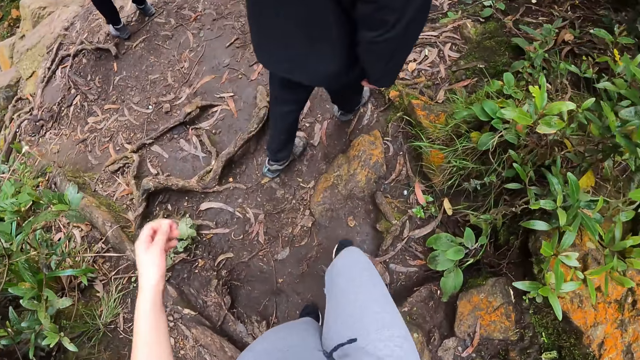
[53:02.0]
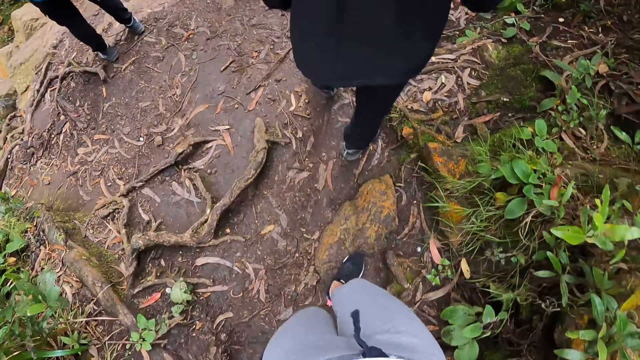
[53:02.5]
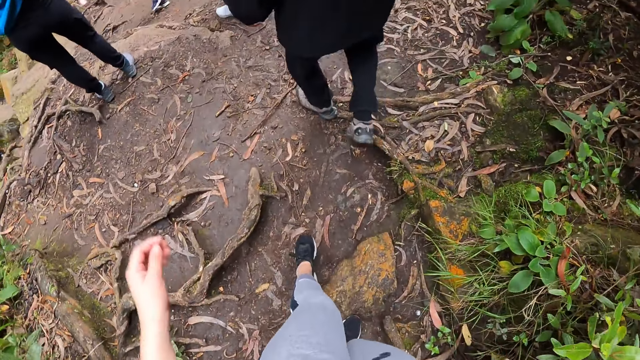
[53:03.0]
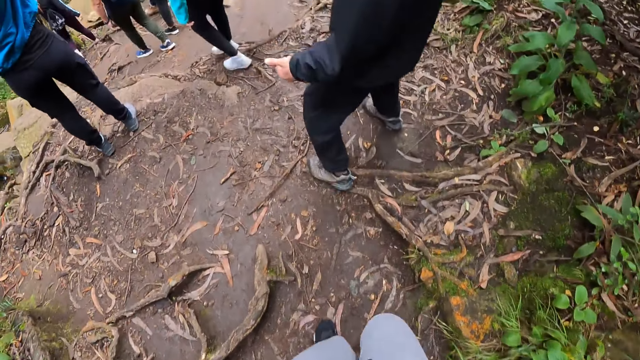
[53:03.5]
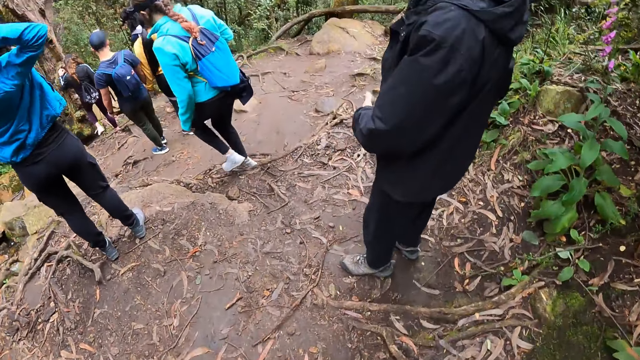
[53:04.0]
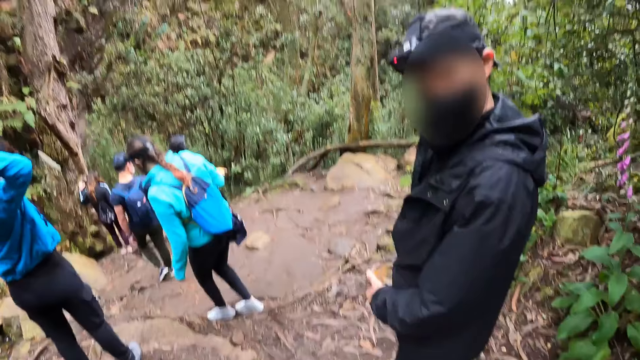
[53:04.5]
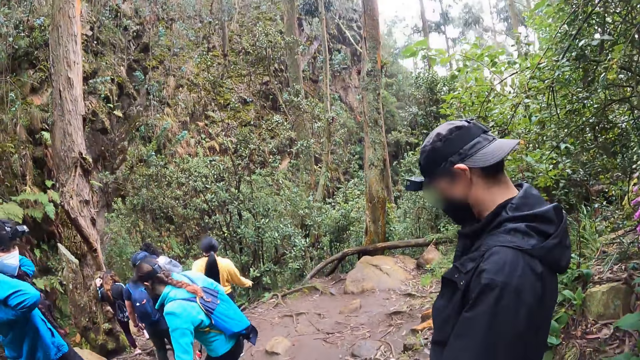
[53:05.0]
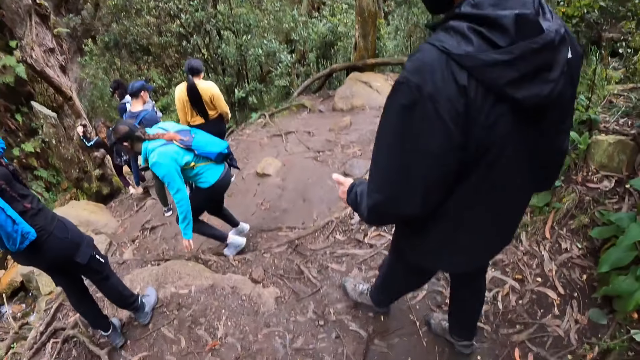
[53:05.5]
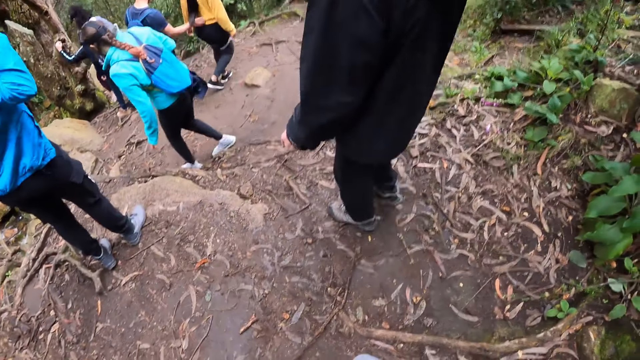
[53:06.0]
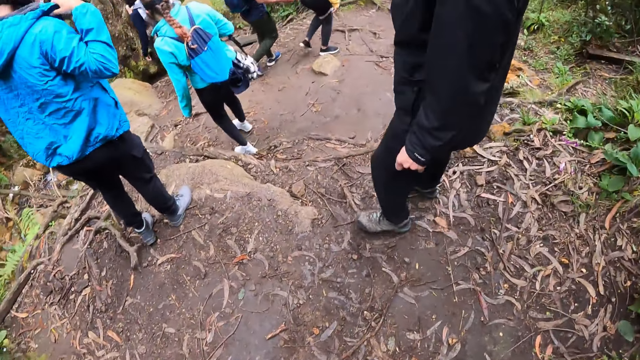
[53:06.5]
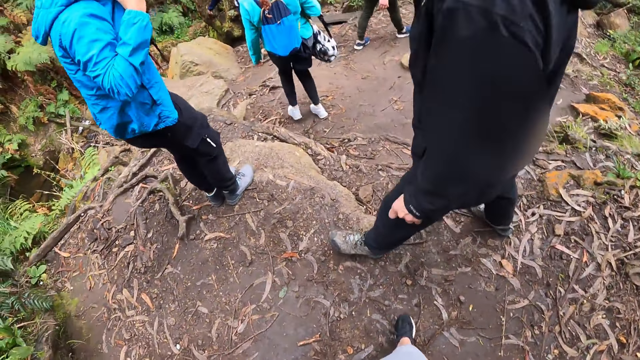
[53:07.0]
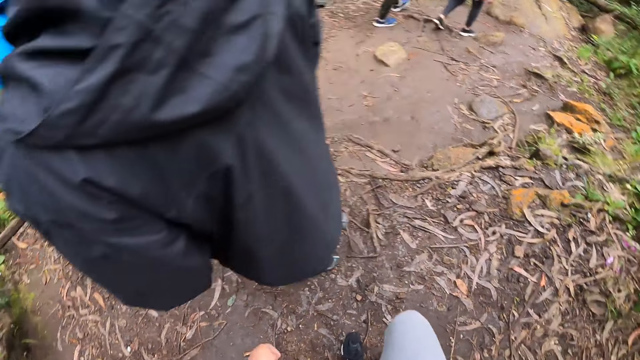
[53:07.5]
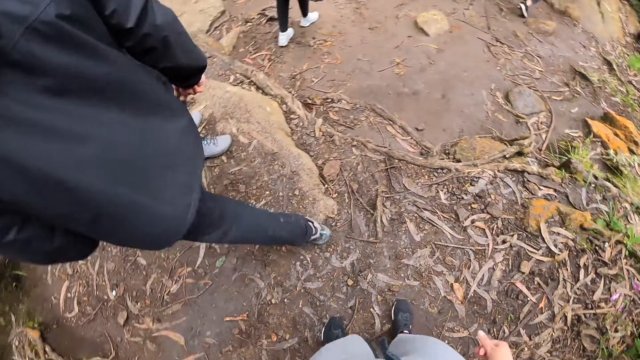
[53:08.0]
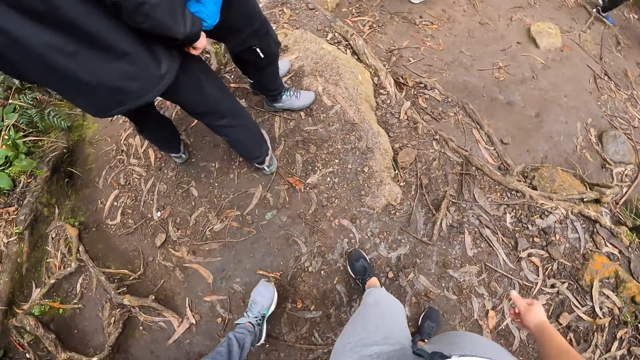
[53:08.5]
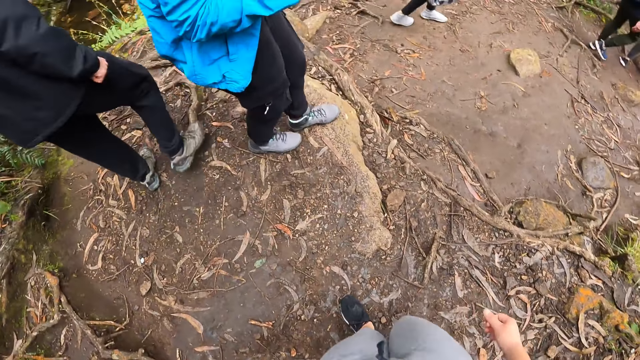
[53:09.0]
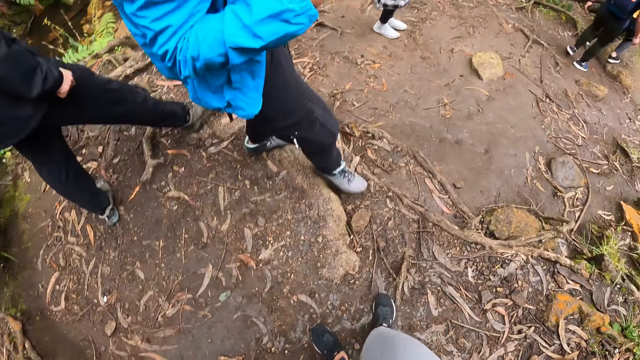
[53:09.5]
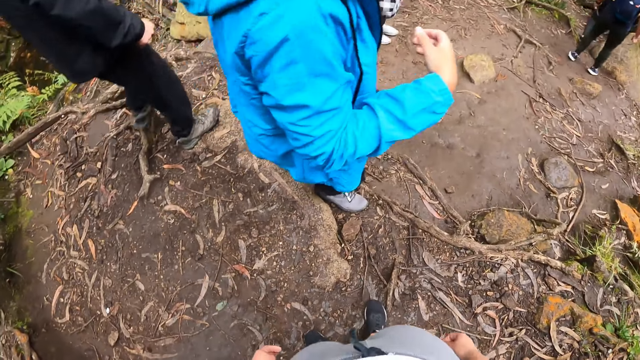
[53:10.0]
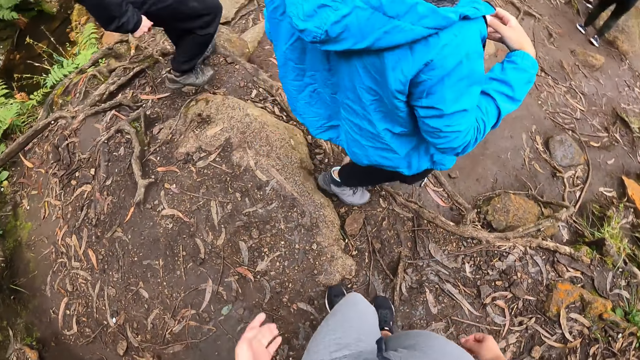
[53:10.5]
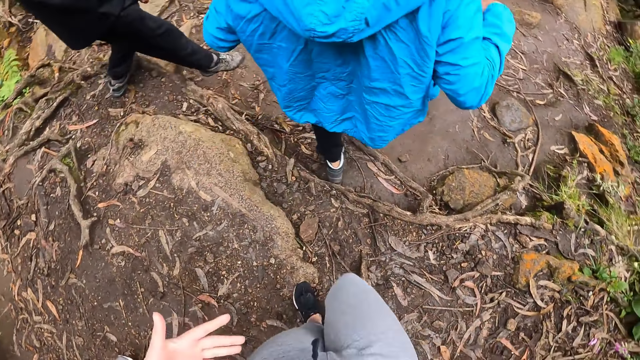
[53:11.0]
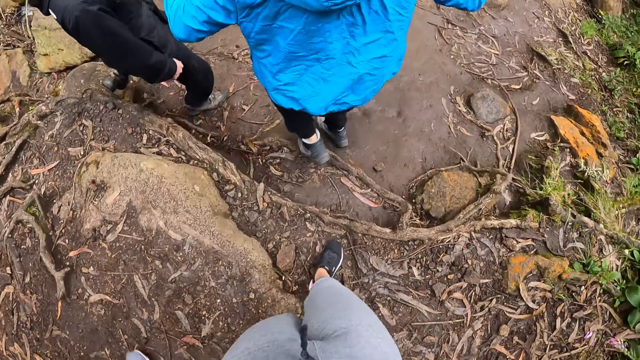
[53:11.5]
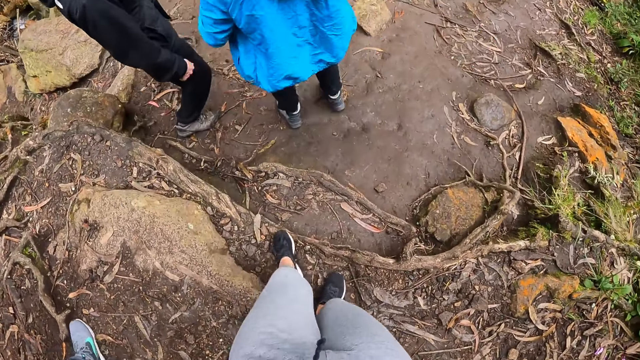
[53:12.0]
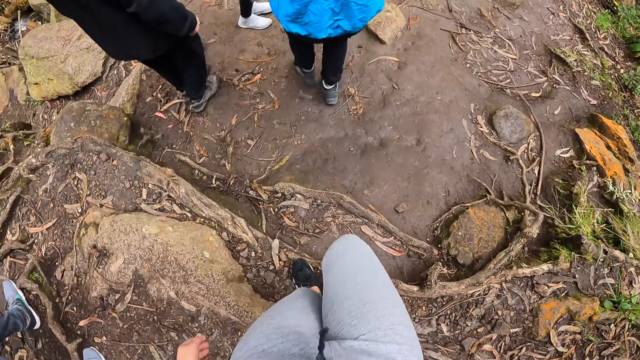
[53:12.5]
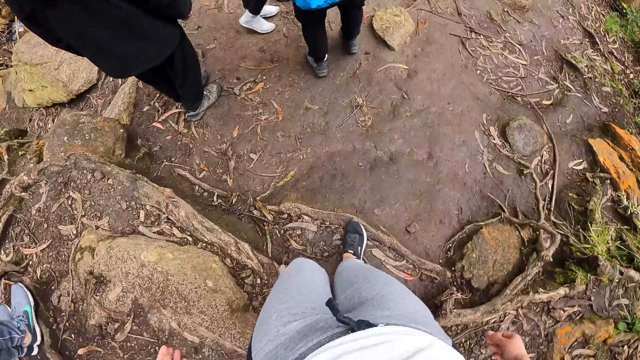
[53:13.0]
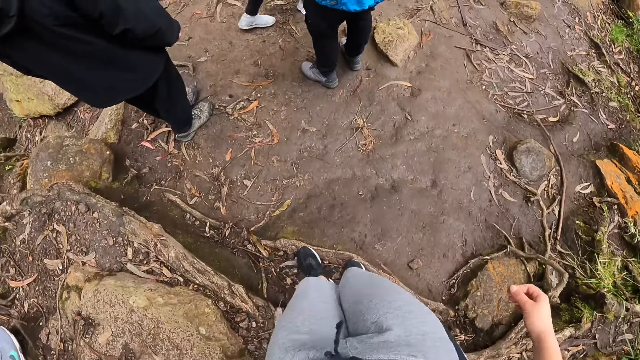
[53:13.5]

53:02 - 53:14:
A person walks down the cliff. The camera wearer looks around. The person walks down the cliff. The camera wearer walks down the cliff.

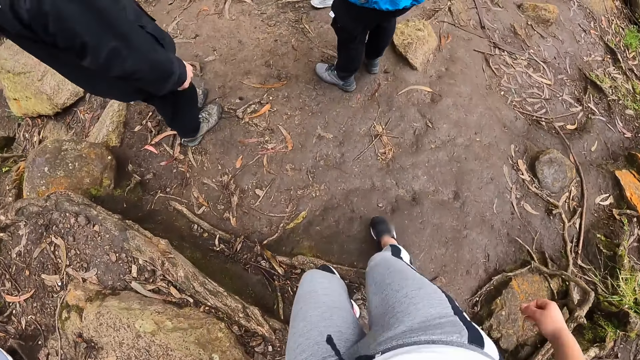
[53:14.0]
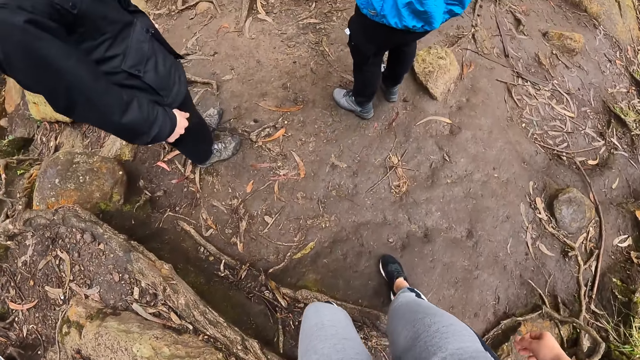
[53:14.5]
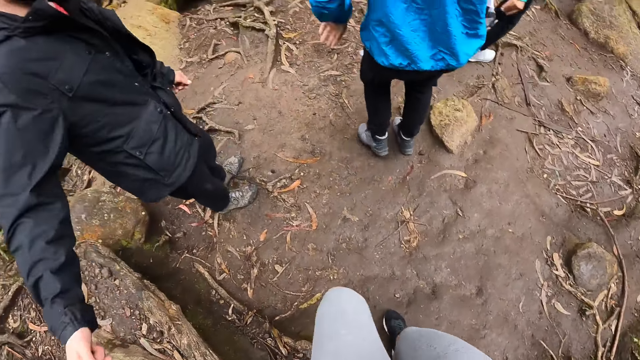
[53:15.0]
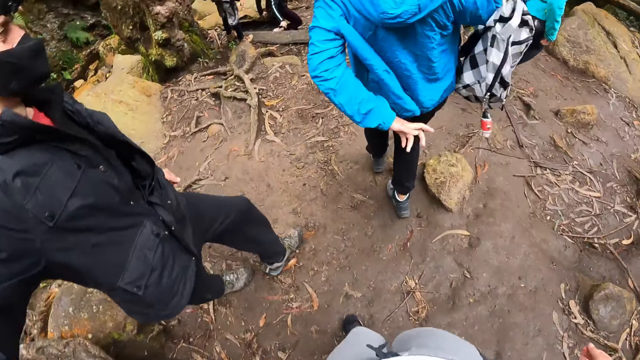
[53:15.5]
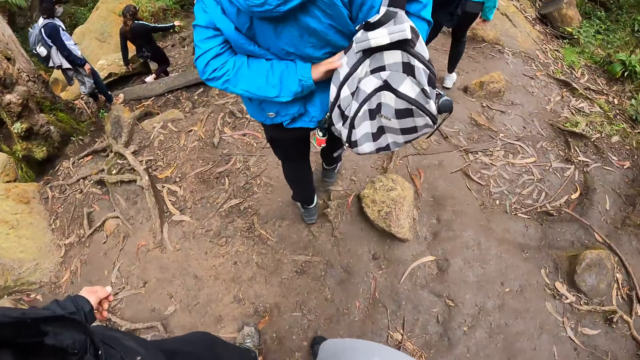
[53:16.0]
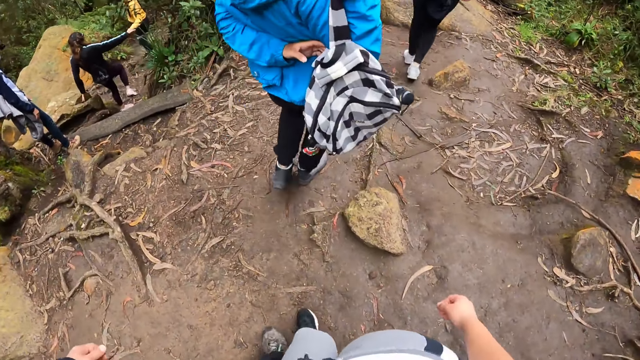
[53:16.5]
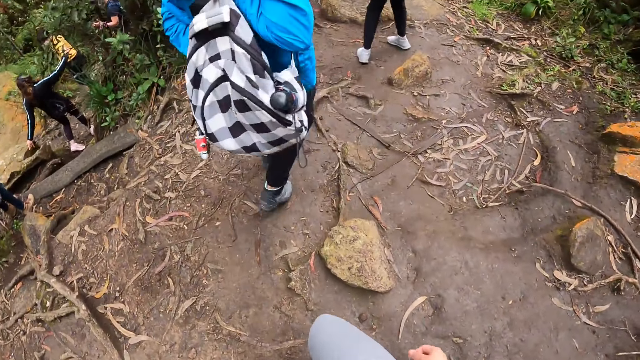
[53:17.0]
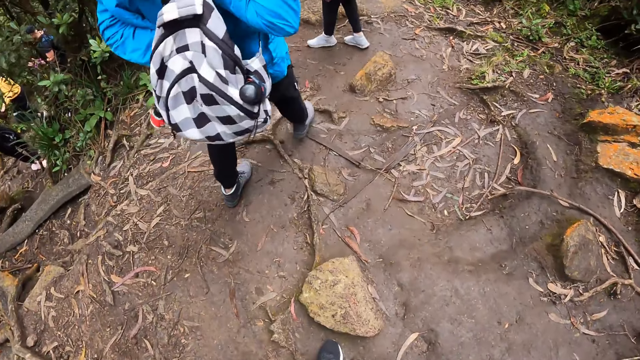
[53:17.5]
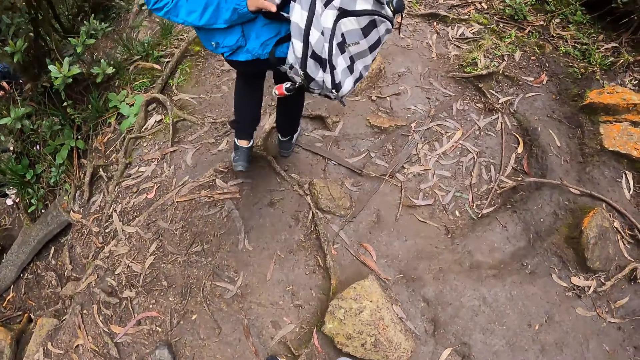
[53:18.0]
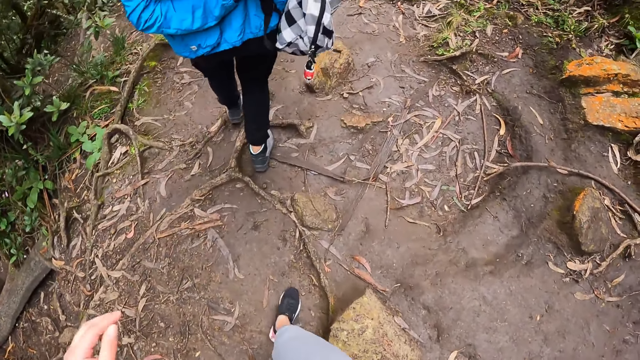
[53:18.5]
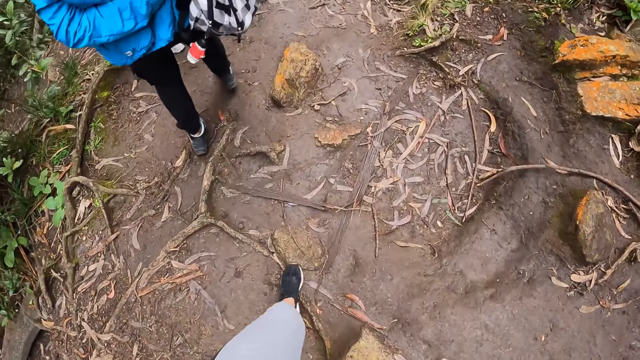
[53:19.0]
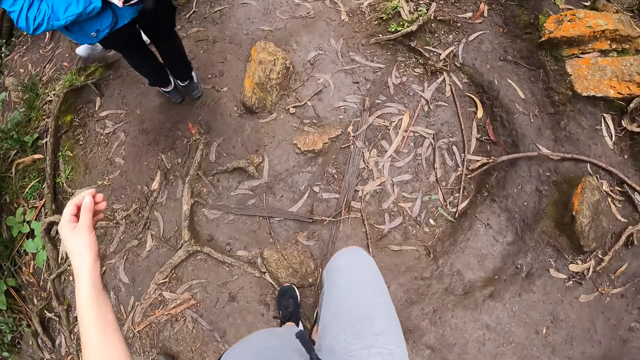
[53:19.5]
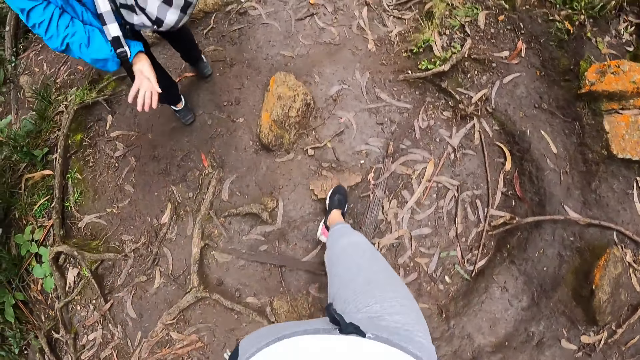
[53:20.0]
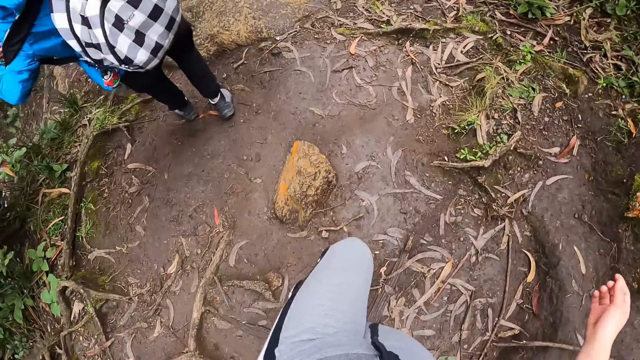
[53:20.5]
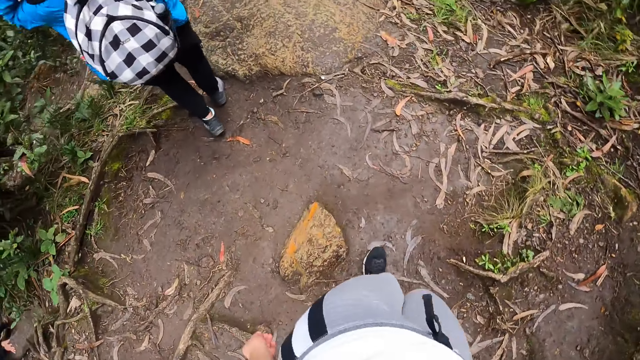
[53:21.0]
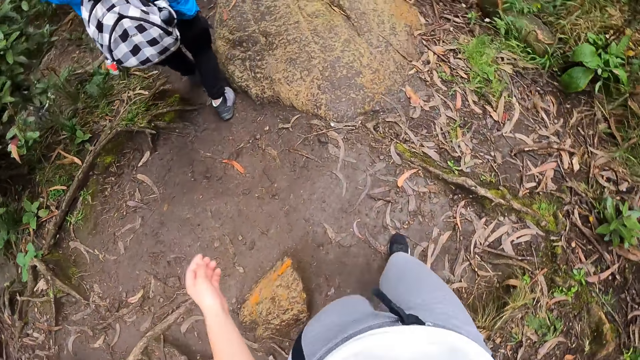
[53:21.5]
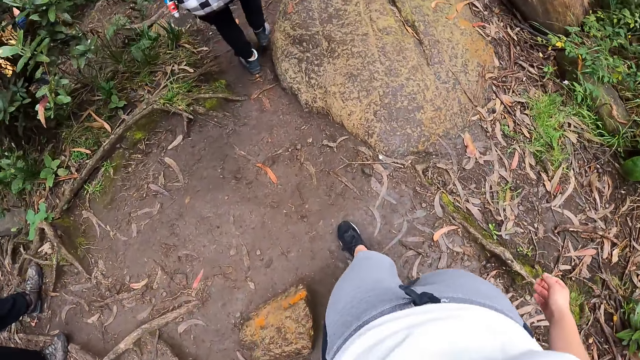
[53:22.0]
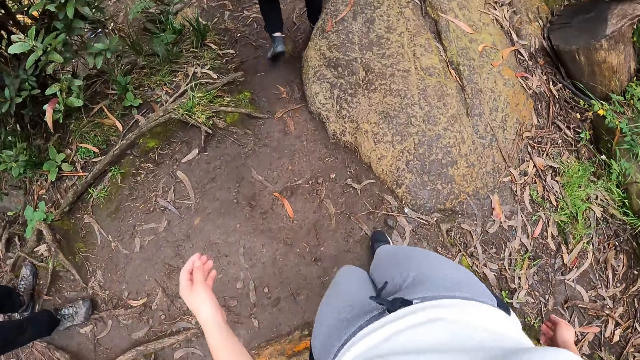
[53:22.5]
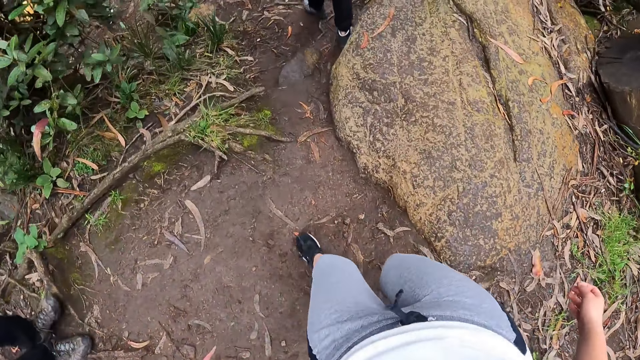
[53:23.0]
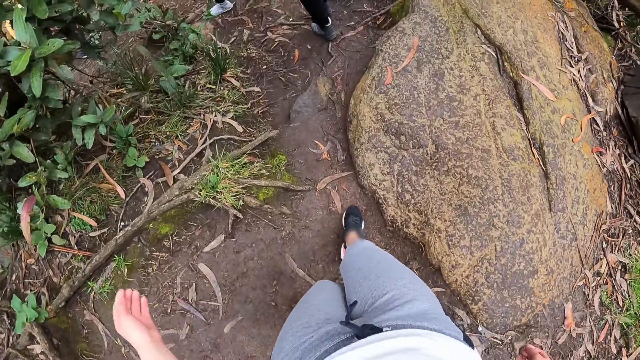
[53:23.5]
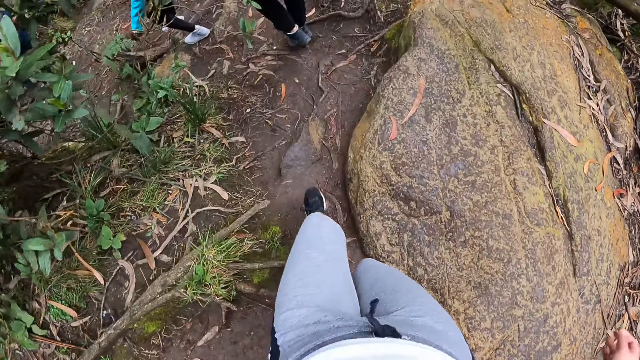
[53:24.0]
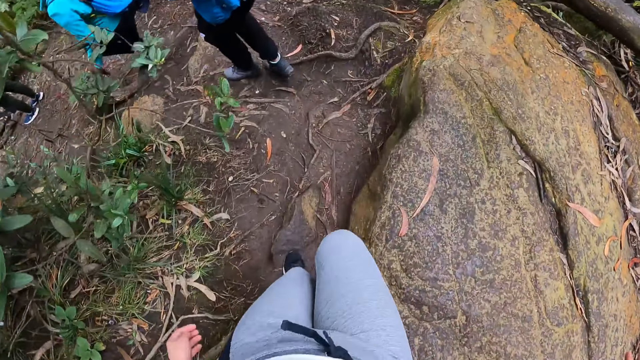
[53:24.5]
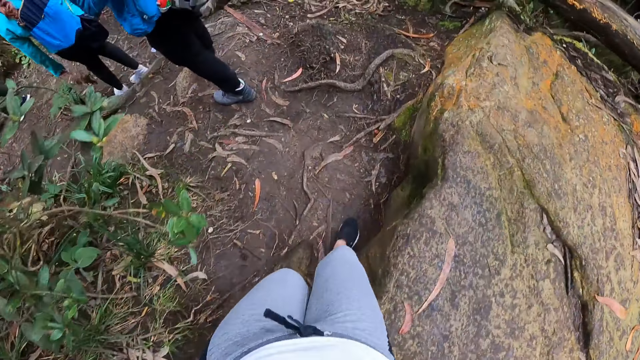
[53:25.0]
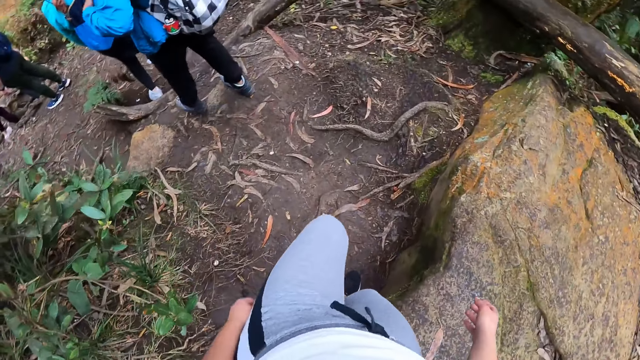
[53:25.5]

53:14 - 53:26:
A person stops walking. The camera wearer walks down a cliff.
